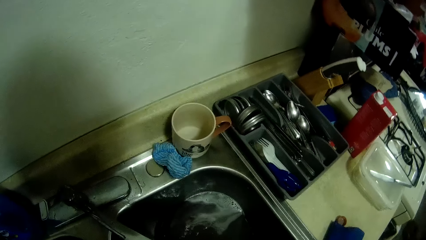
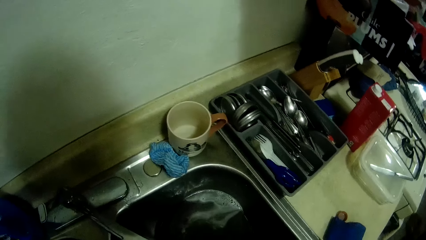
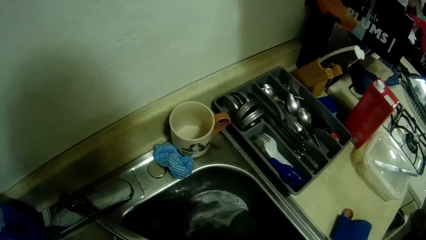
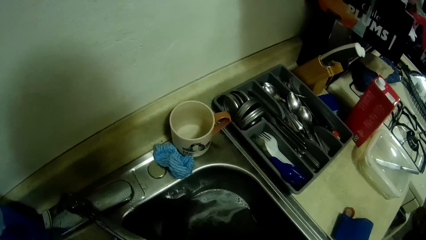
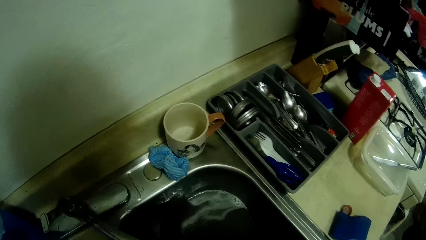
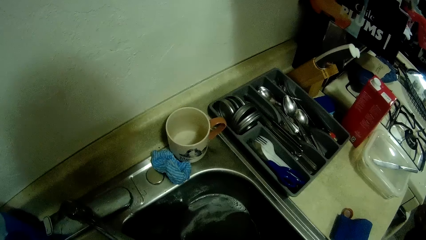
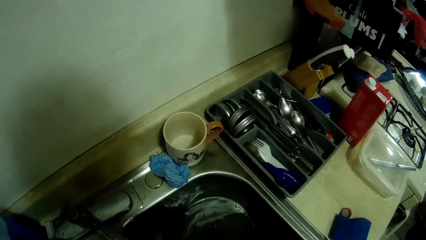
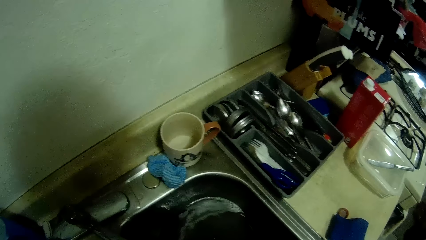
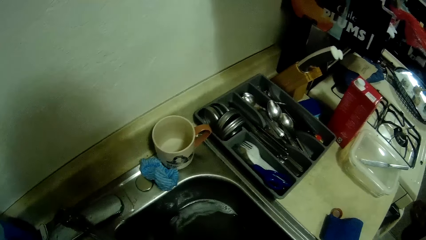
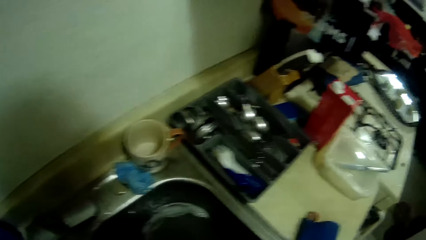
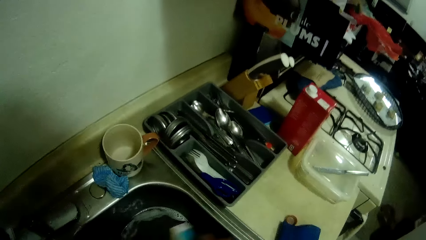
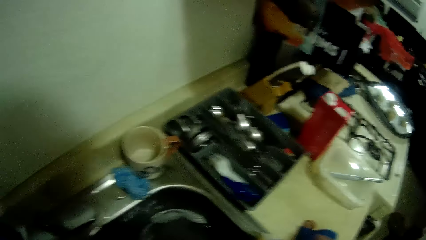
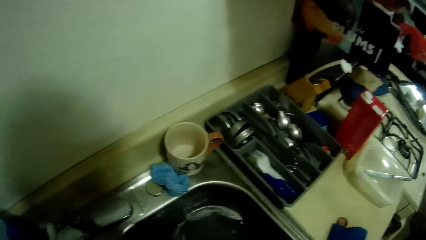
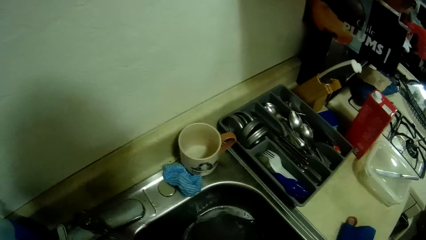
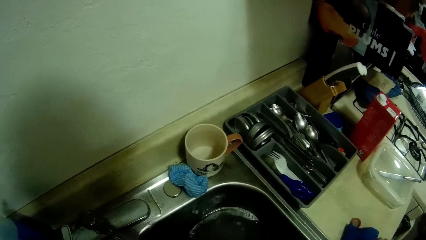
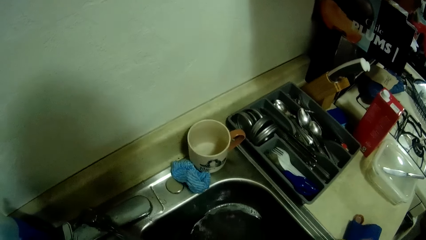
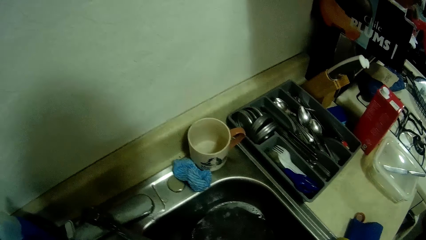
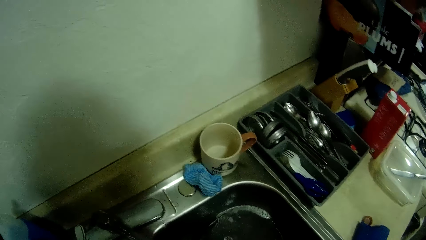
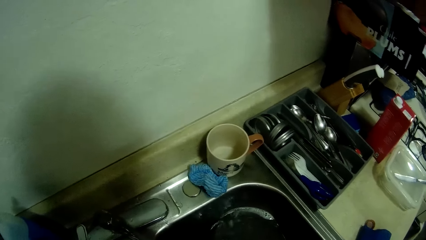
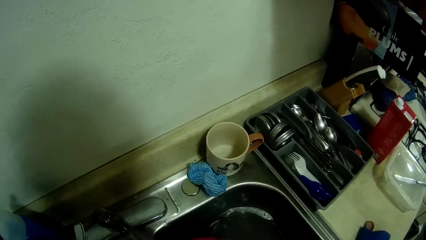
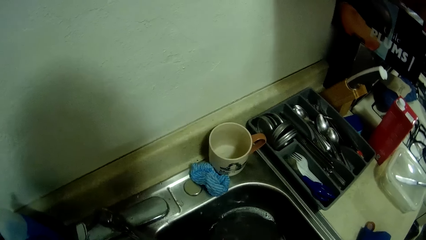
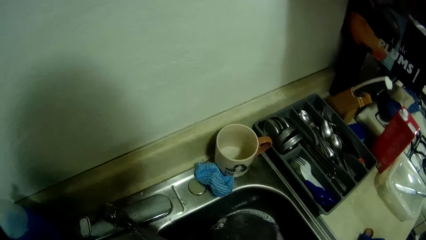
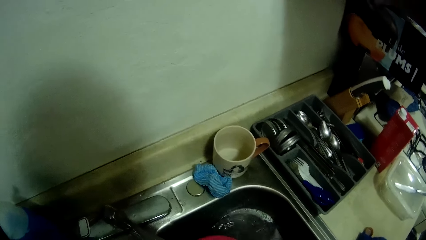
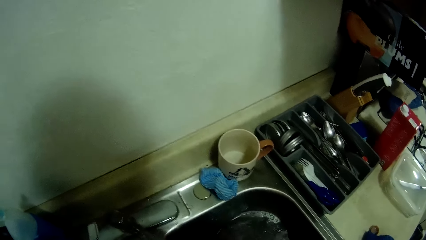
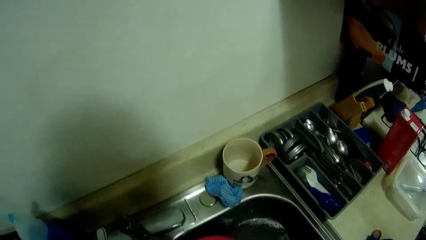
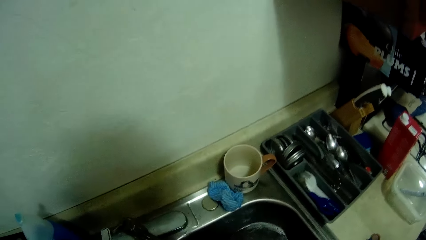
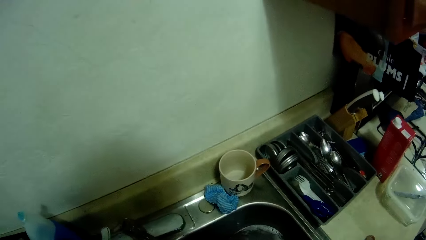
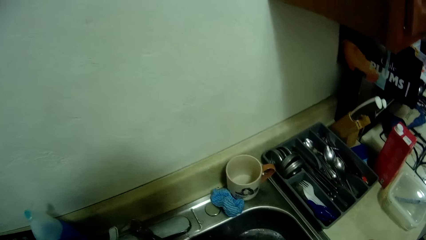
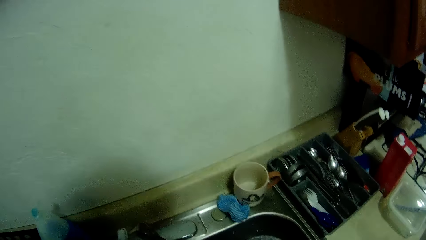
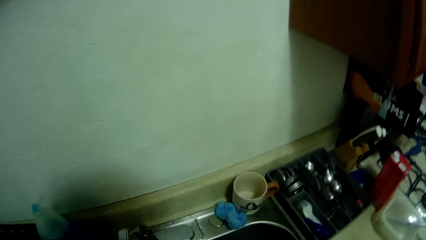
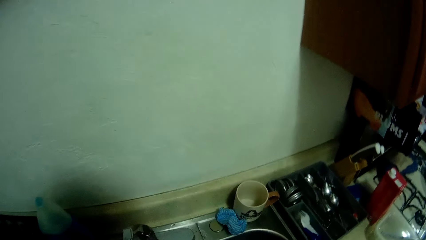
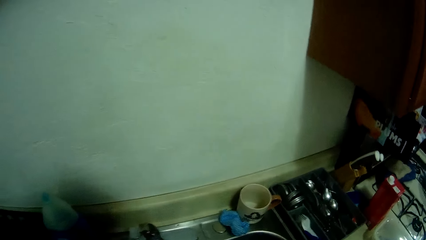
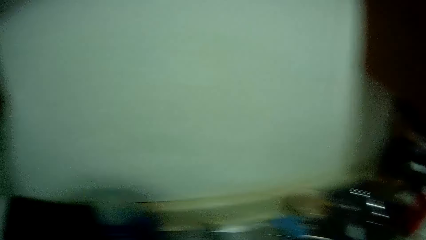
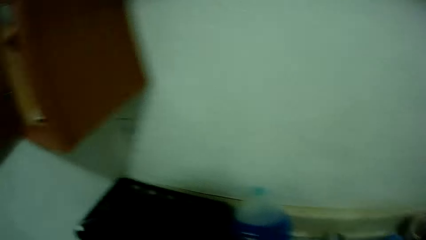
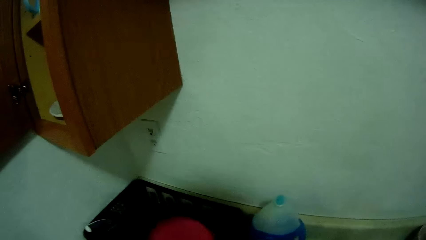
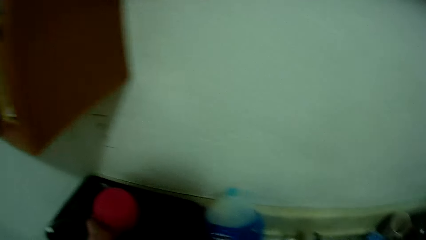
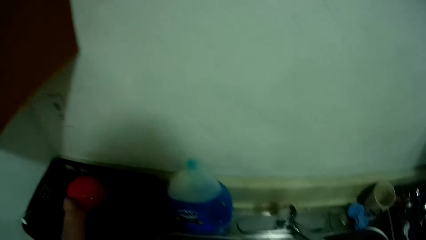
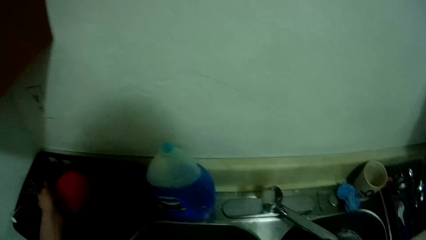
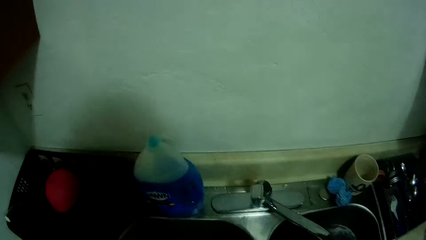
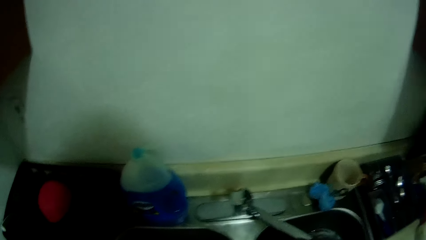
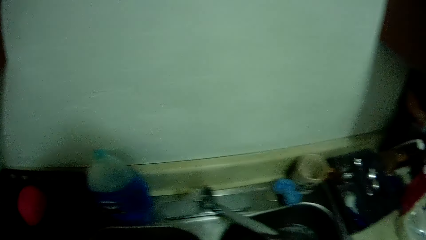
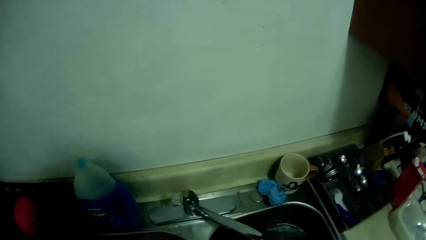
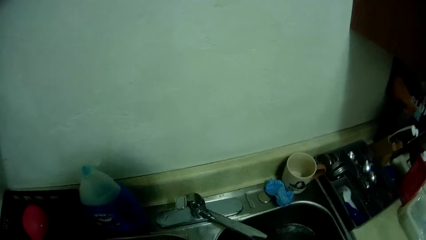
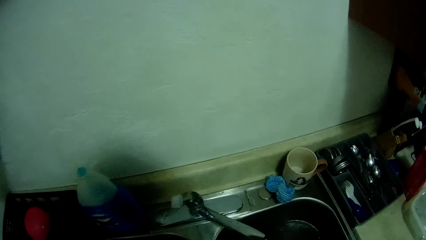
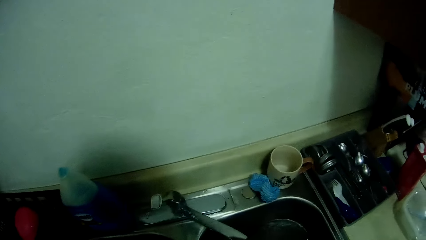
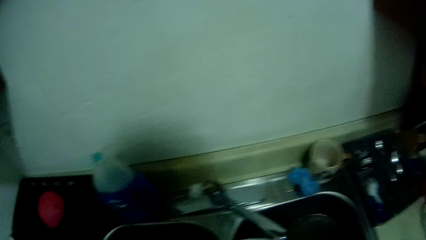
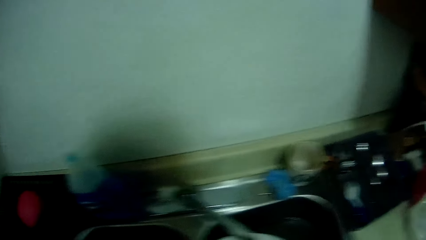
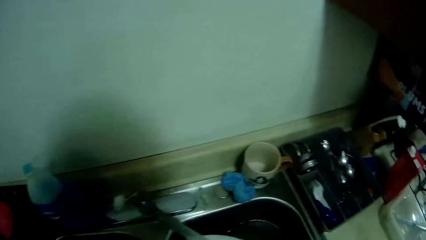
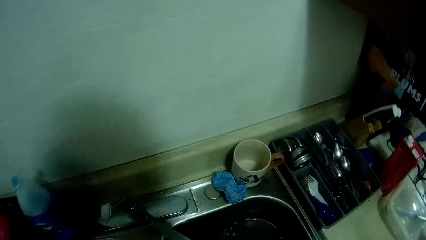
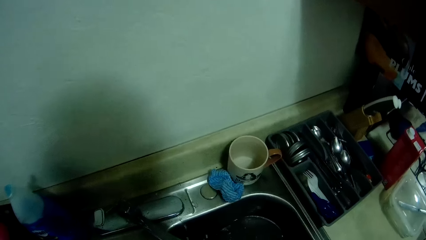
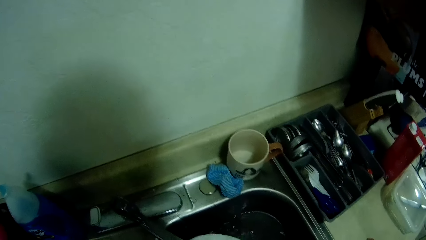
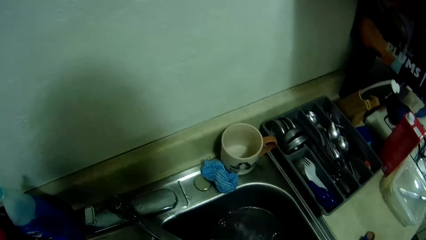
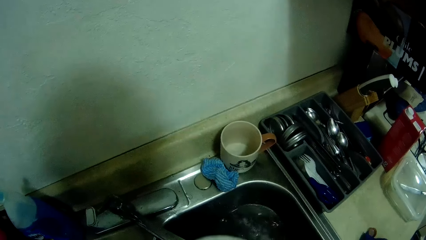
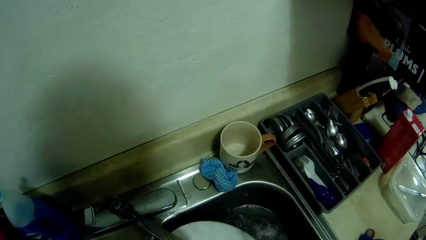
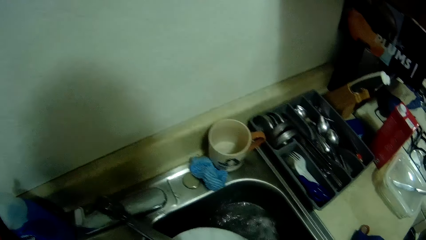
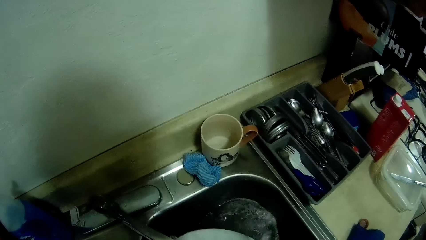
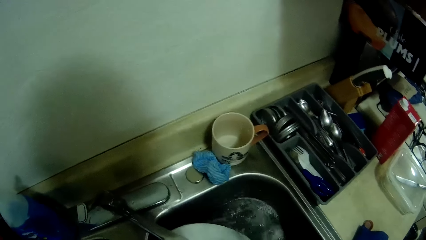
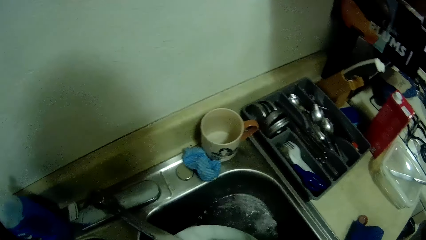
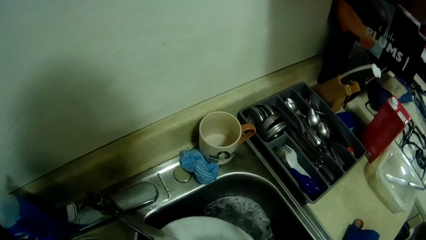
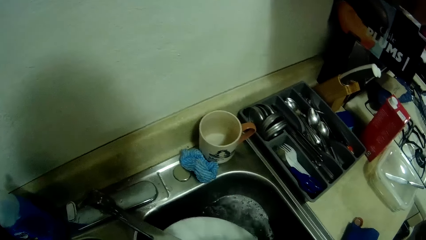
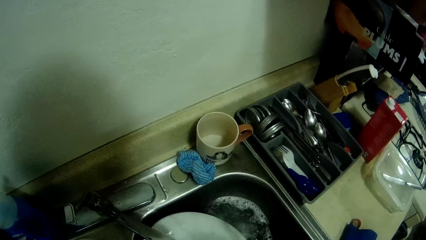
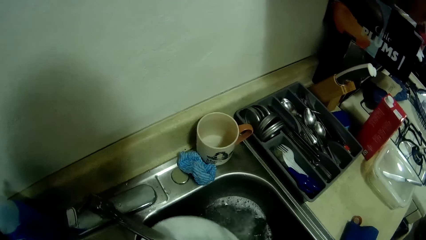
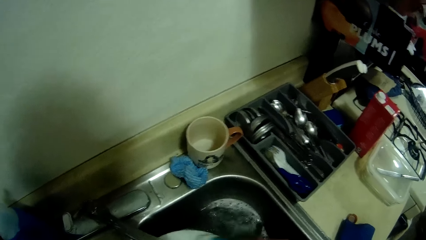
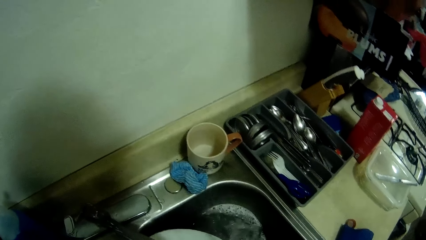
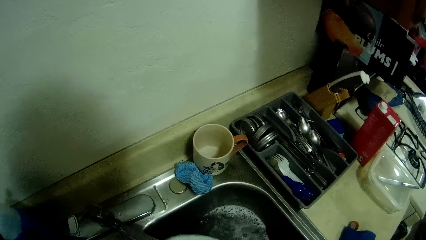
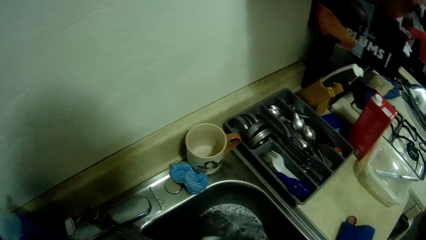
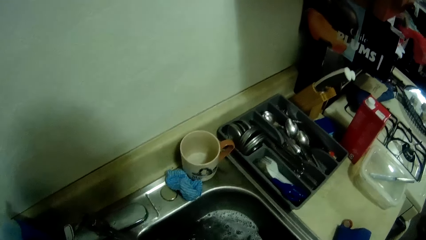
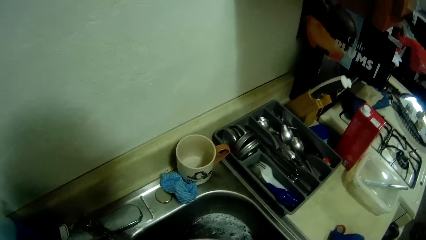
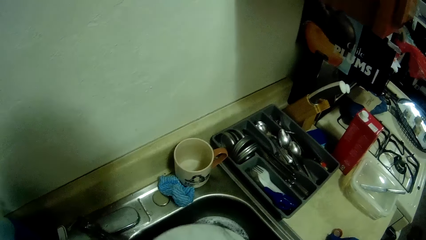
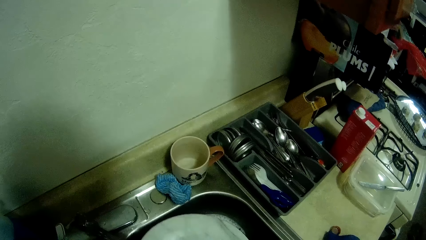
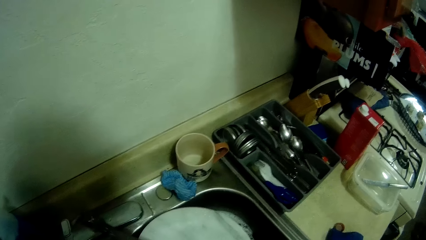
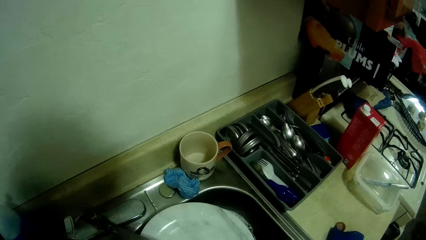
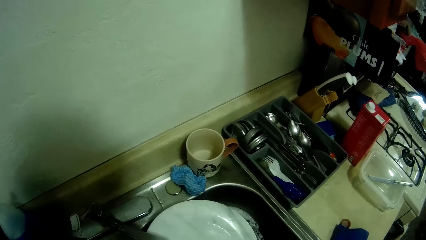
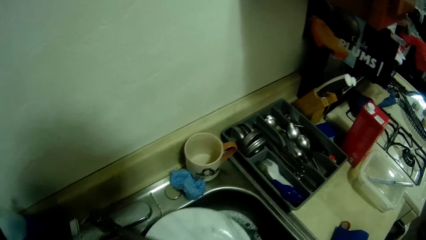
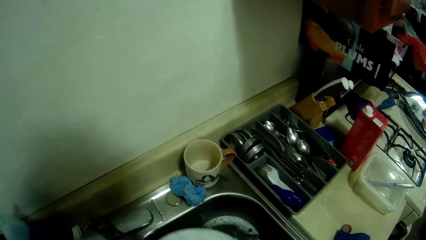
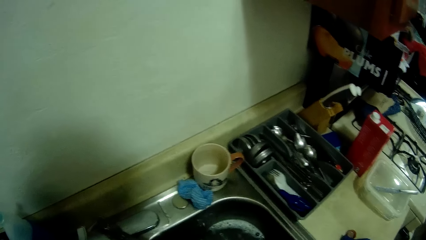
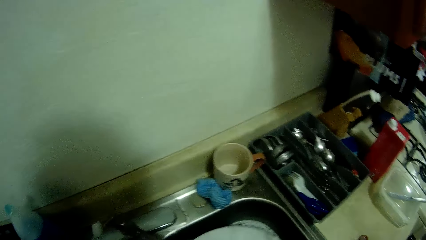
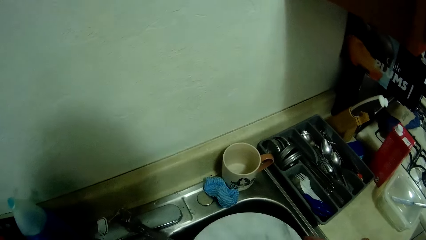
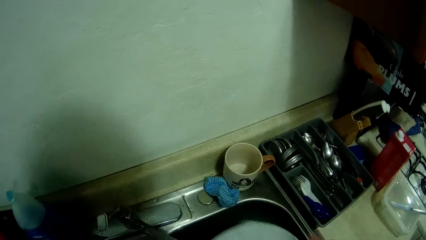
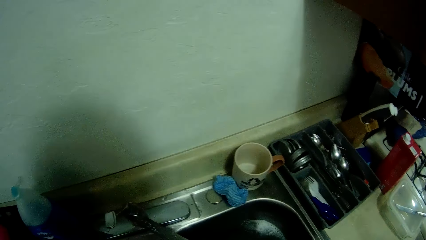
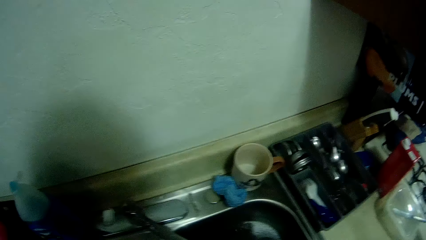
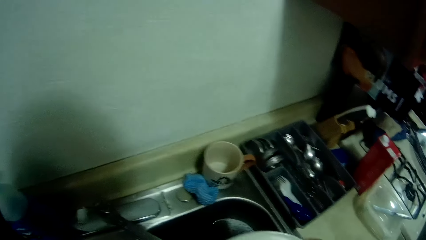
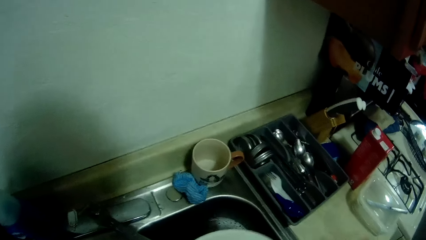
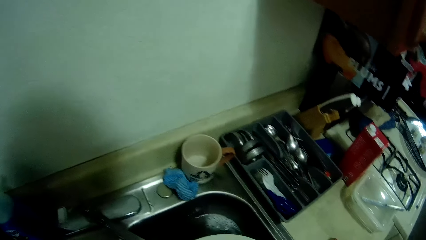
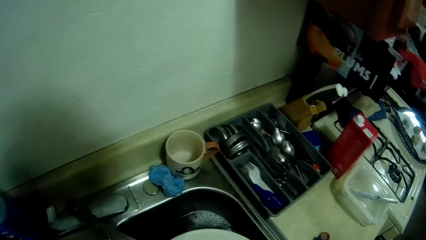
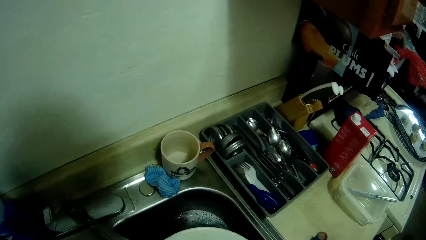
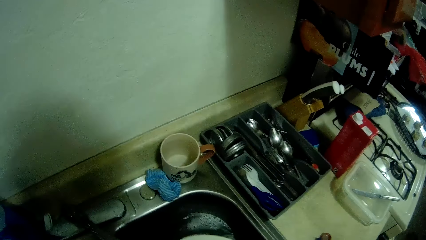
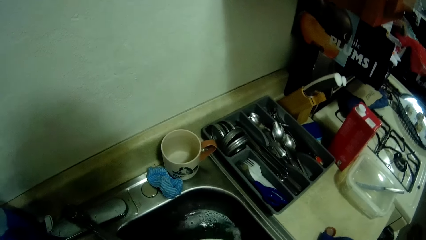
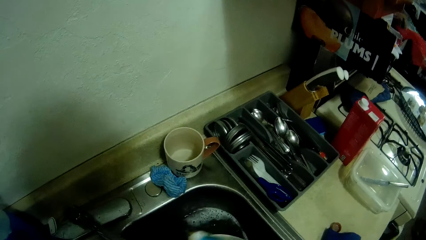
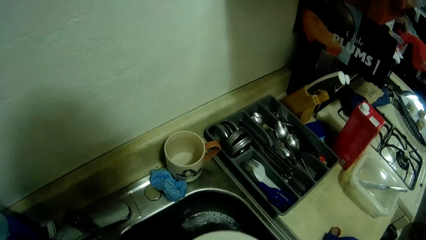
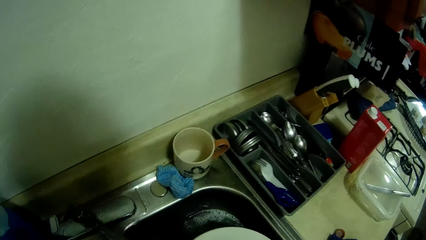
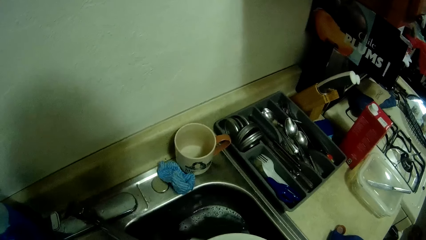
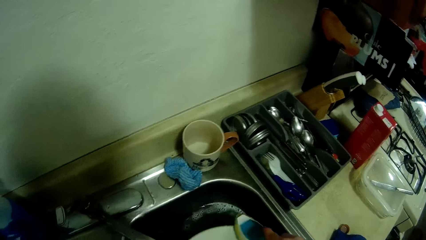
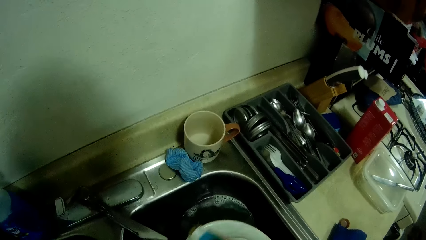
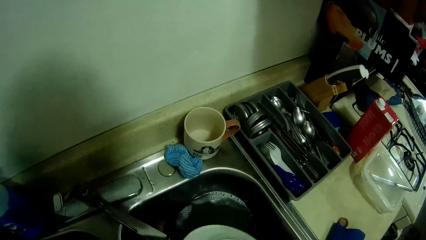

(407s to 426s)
The camera wearer drops some spoons or a bowl on the plate rack with her left hand. She washes a plate in the sink with both hands and a scrubber.
